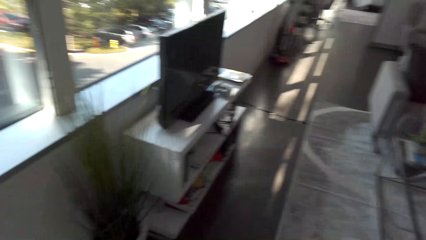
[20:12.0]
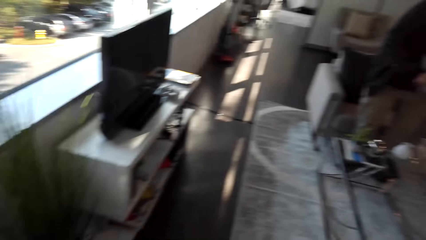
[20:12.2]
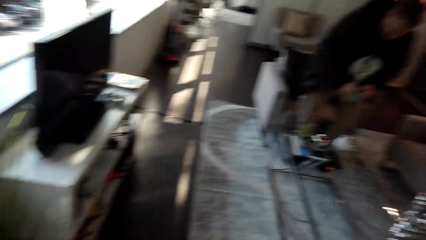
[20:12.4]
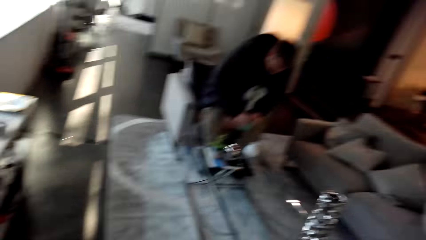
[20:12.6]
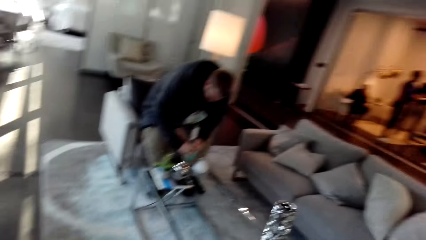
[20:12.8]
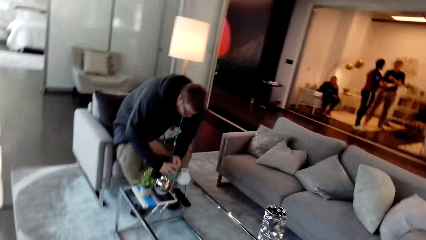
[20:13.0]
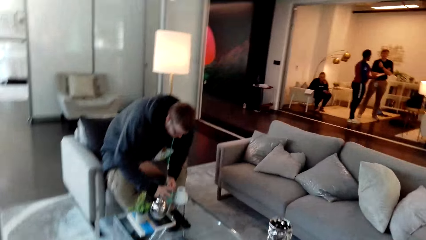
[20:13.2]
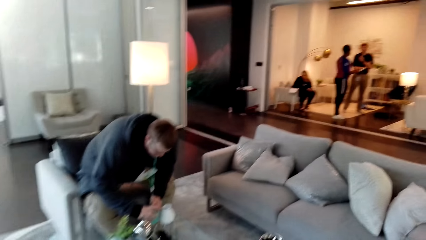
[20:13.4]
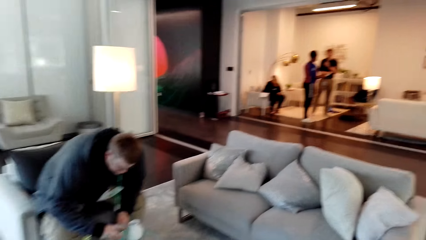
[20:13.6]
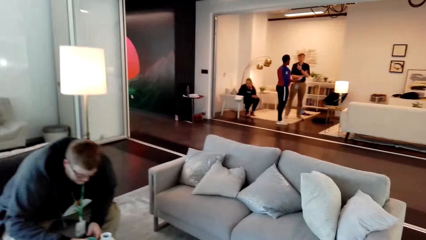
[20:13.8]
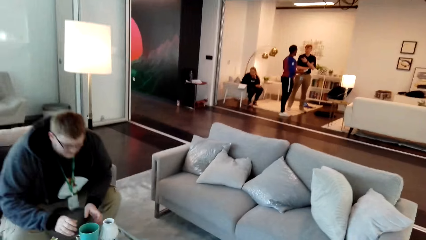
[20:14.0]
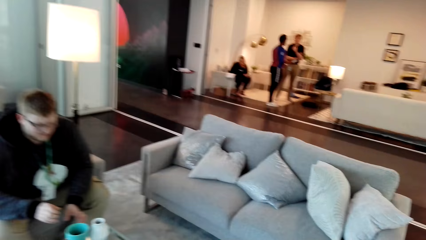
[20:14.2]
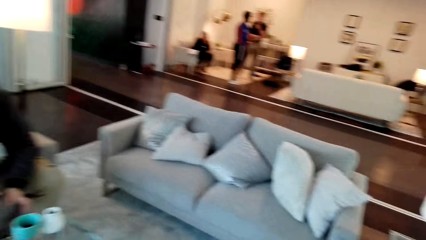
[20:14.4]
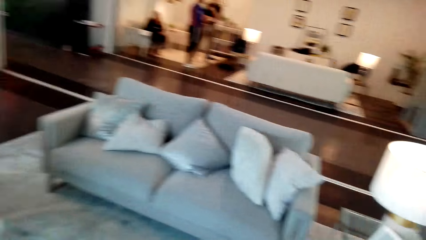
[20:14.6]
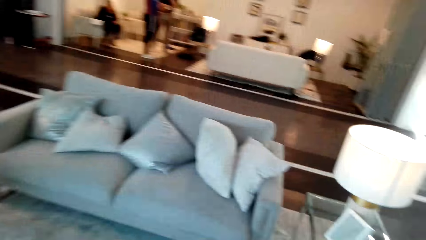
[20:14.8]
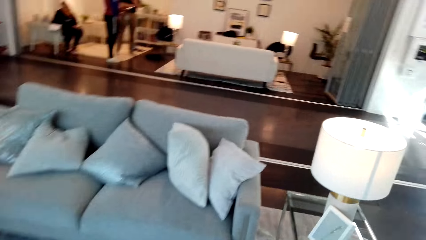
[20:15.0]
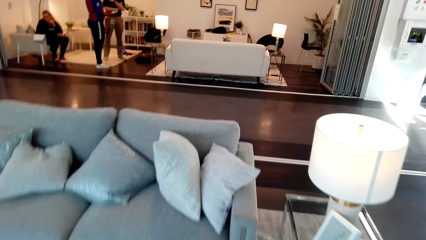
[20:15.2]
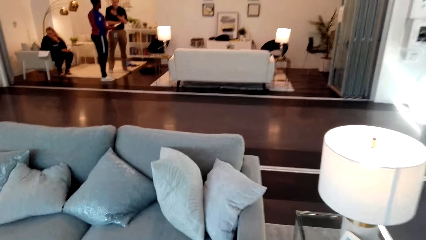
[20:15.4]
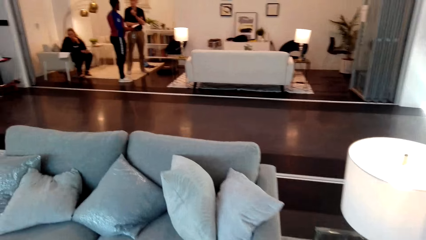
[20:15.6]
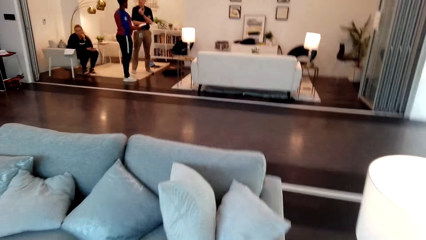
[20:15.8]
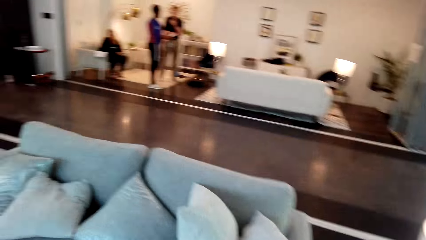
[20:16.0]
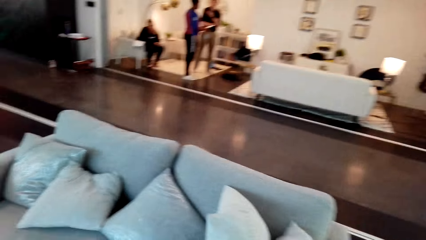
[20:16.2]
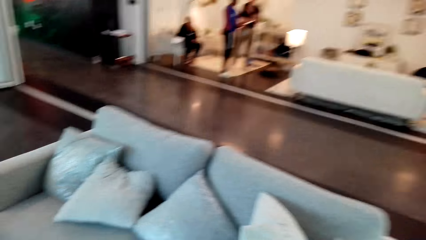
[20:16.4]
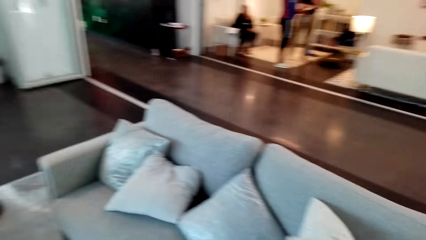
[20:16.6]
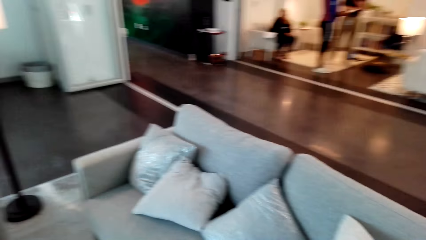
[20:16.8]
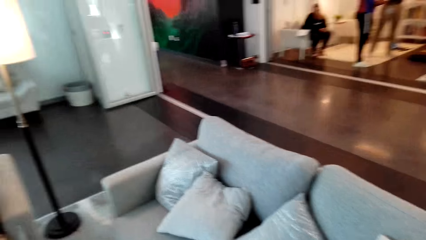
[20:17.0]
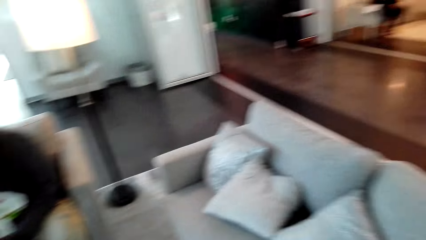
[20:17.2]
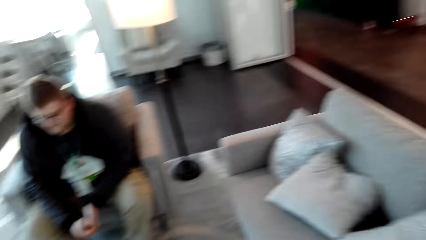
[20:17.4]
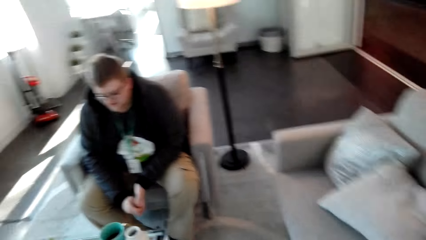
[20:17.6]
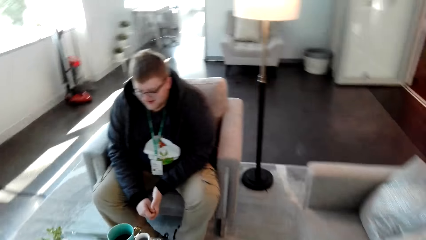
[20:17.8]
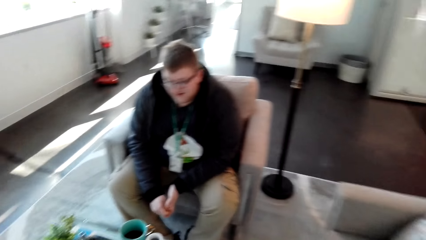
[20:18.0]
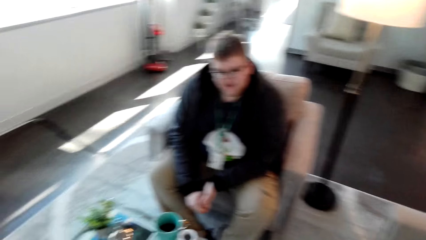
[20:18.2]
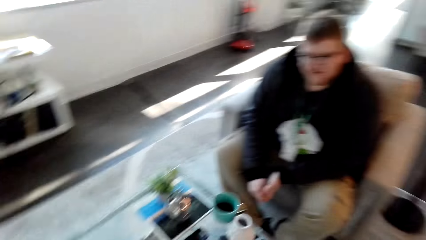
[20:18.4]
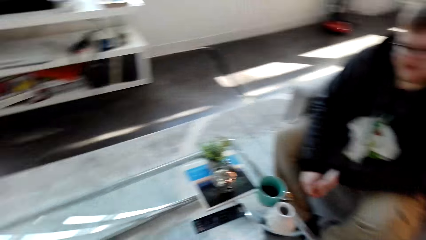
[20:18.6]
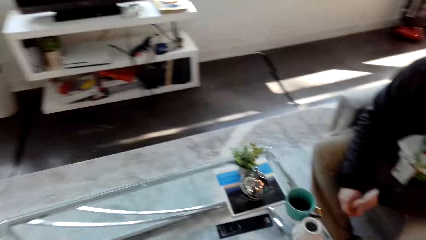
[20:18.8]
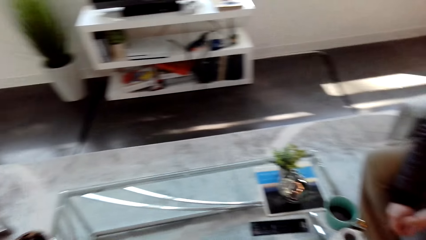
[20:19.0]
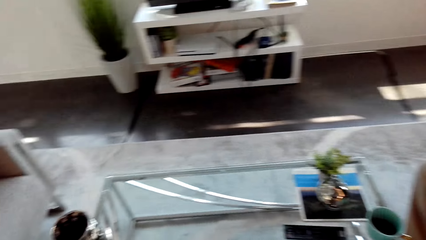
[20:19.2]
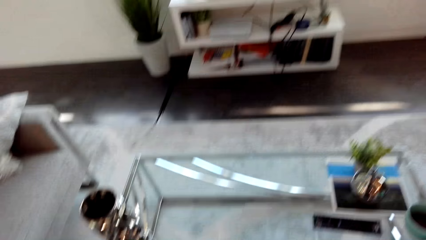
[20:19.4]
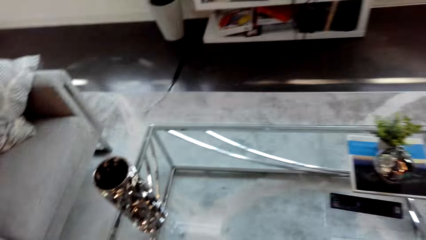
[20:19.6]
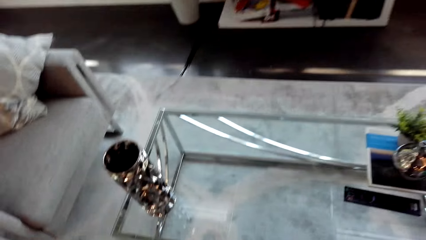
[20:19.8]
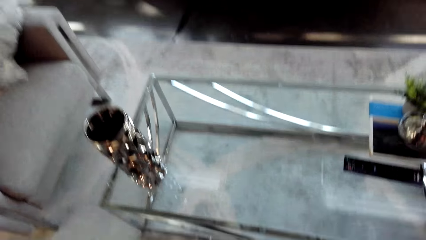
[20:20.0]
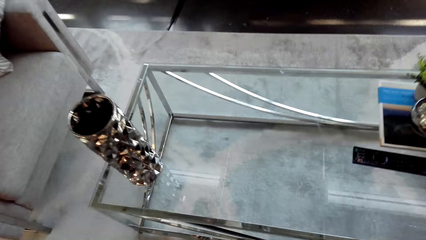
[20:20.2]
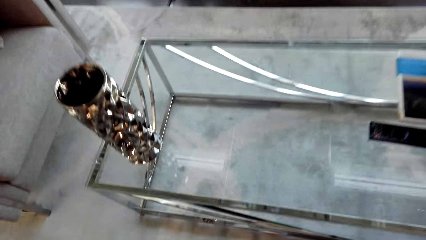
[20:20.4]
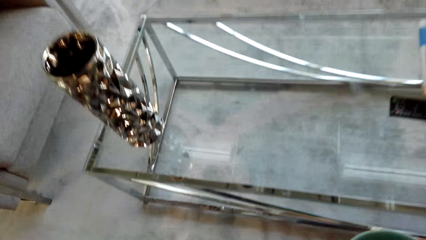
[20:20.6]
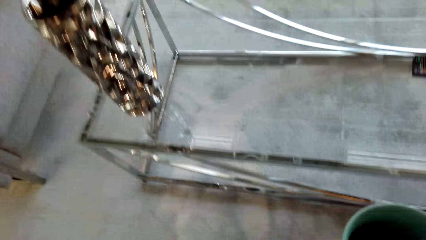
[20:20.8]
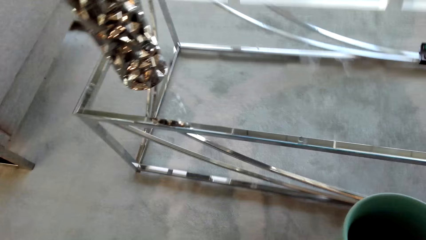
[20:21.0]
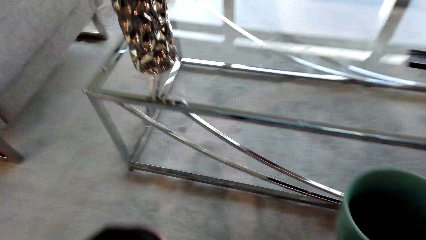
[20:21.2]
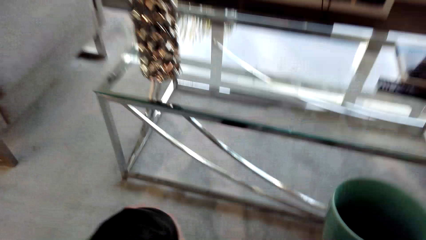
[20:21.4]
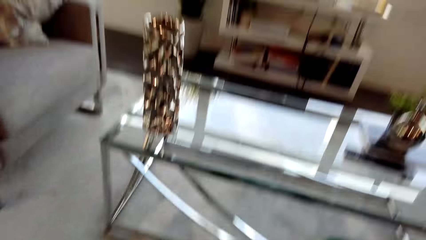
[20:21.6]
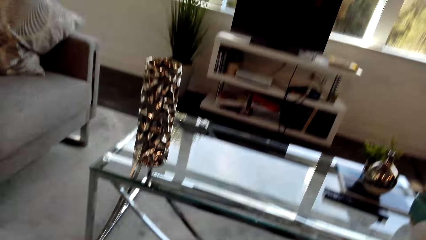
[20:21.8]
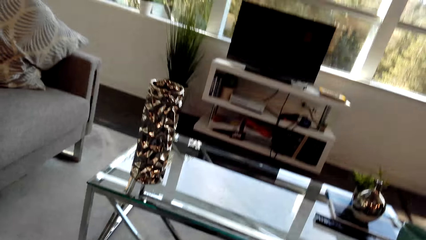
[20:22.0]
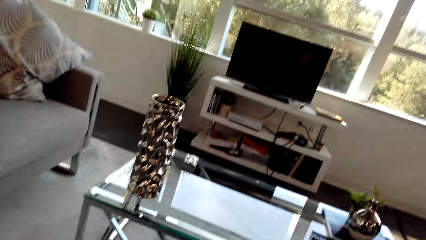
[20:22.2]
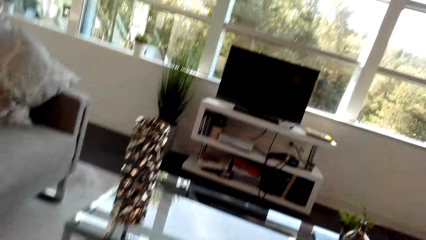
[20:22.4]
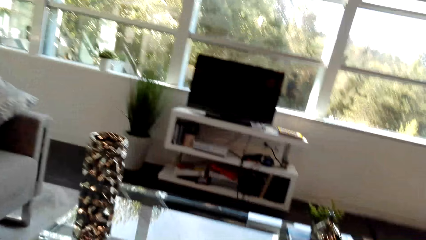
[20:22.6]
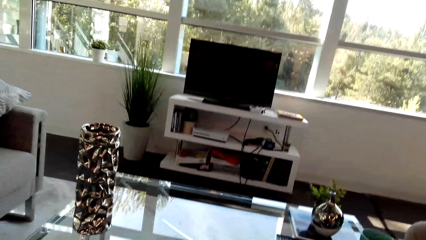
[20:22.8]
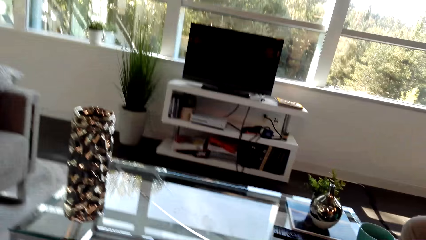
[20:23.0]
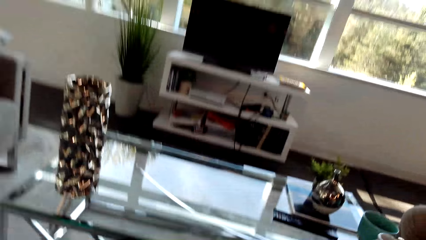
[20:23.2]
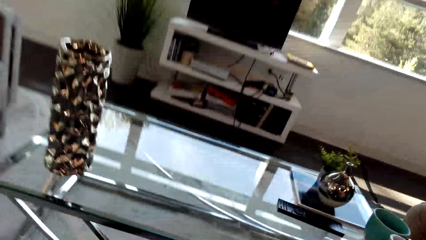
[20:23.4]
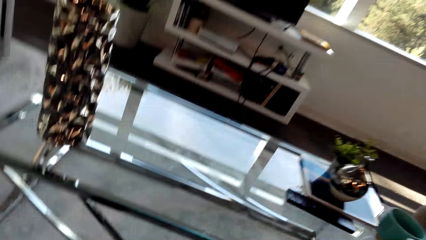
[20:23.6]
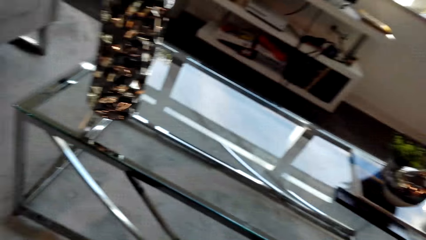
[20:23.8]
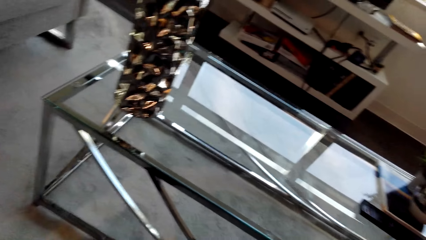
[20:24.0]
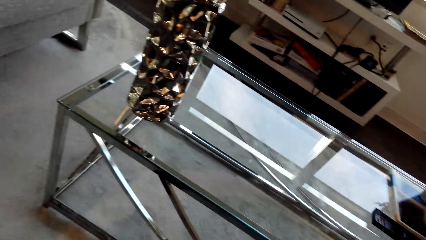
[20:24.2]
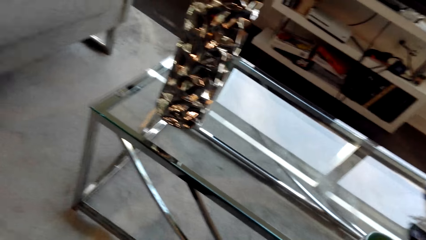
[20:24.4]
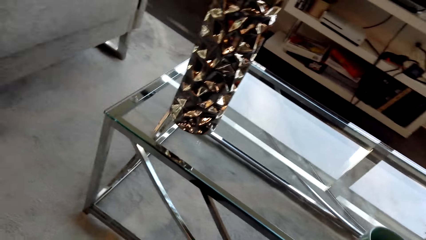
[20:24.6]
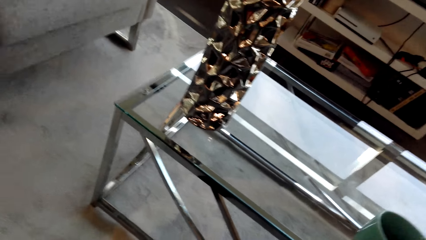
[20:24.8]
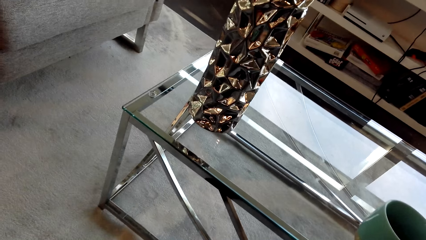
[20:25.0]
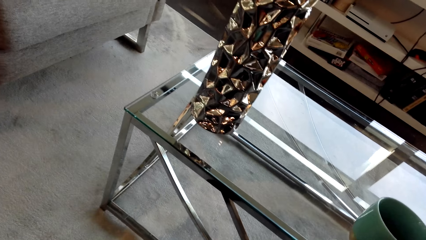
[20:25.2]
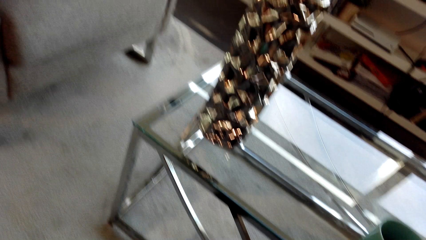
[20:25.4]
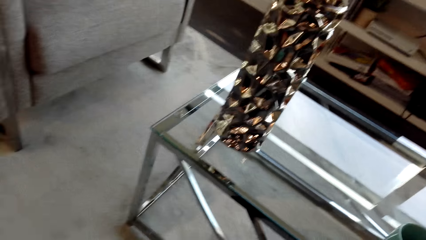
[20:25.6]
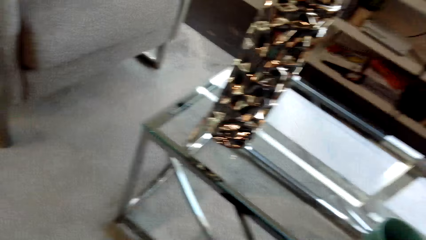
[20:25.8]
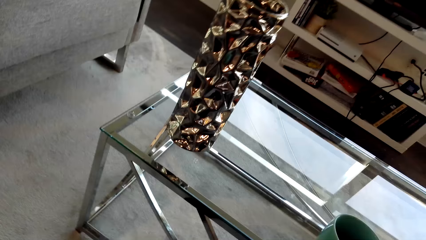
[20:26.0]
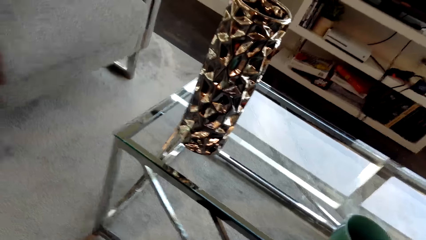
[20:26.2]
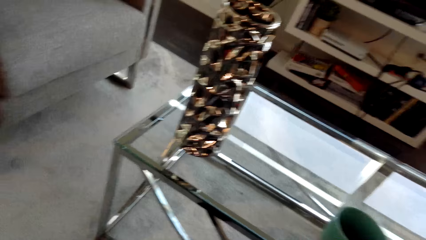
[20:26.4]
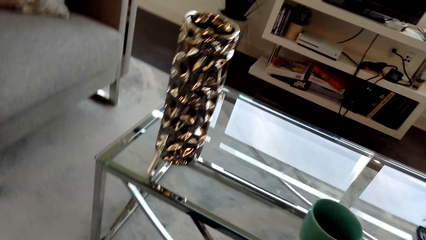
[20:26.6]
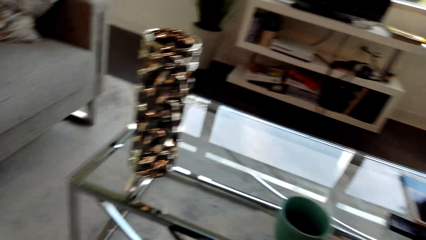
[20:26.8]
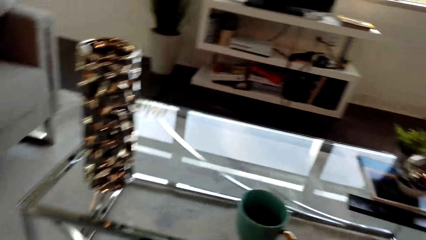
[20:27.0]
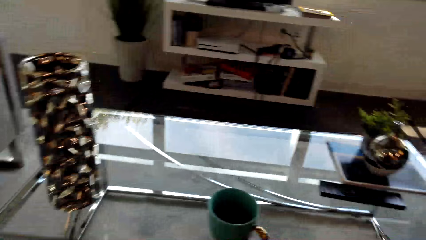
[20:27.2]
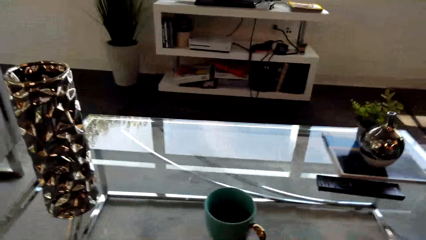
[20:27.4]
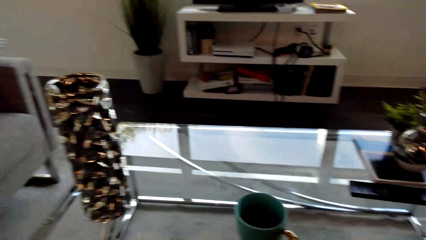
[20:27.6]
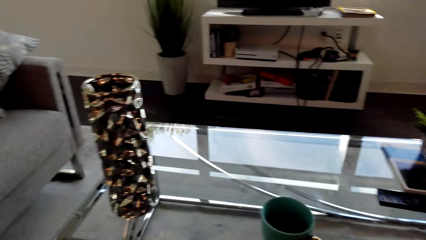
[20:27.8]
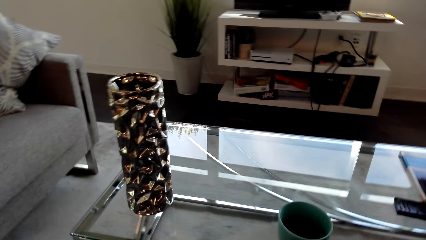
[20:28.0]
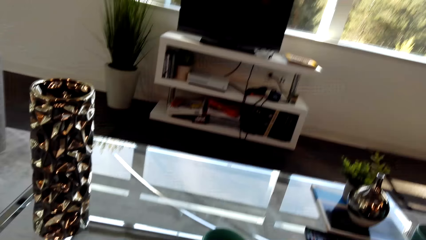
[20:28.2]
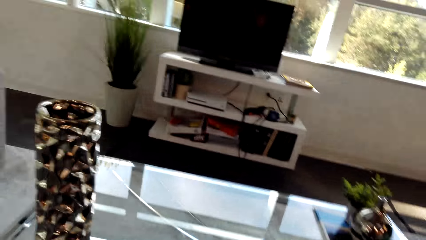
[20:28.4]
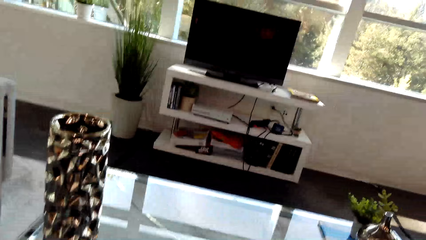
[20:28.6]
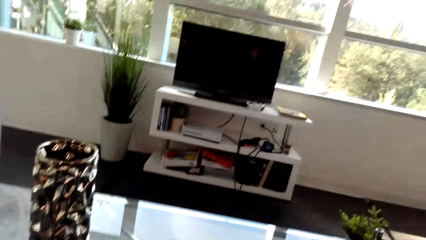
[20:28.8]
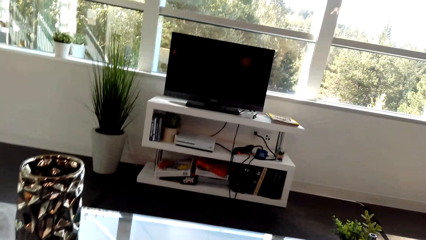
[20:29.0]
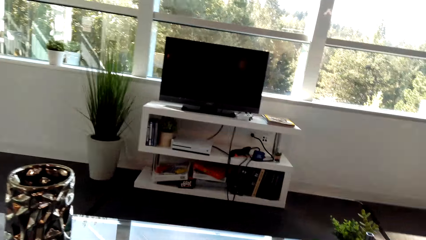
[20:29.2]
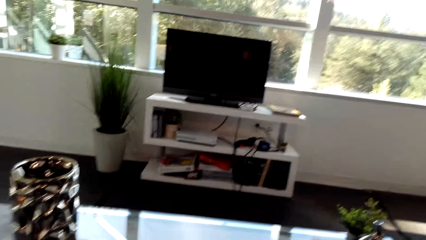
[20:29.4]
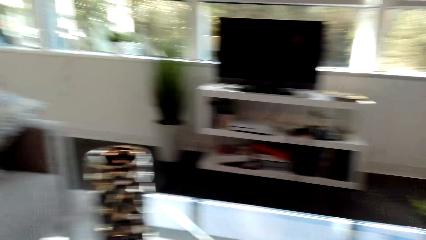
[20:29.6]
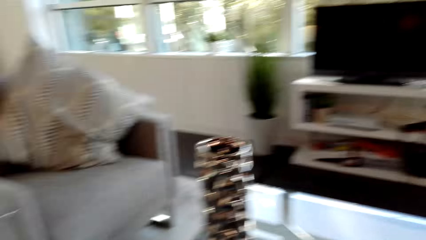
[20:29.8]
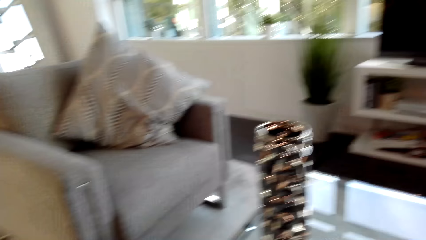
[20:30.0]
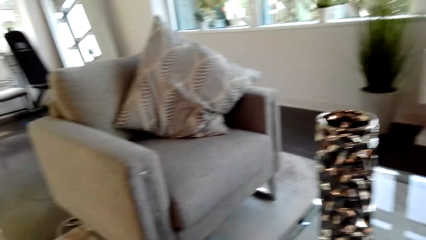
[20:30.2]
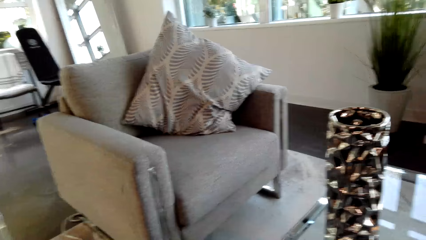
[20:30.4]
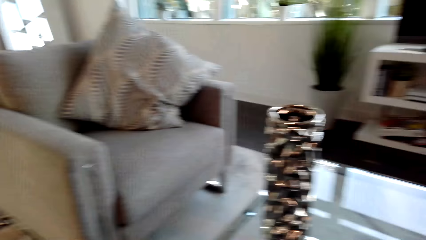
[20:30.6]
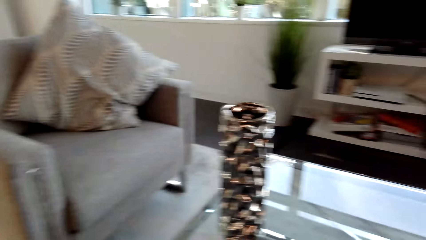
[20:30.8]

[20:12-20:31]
The camera wearer walks around. A man sits. The camera wearer walks towards the seats. He looks around. He looks around again. He places his cup of coffee on the table. He looks around.
